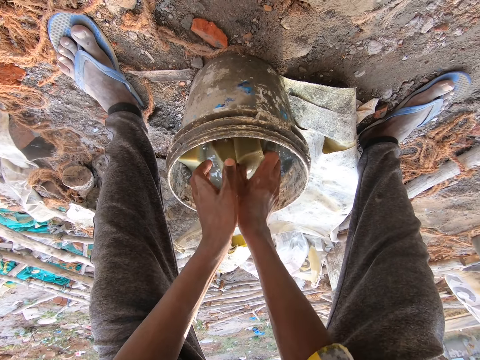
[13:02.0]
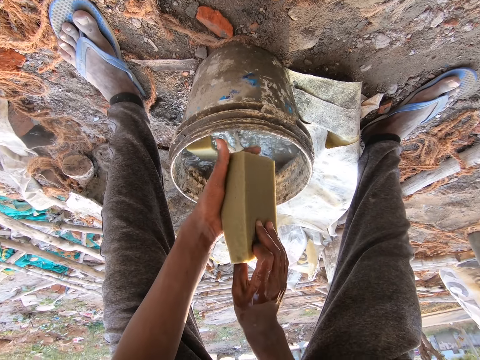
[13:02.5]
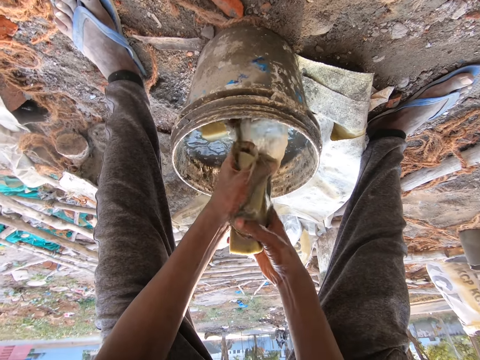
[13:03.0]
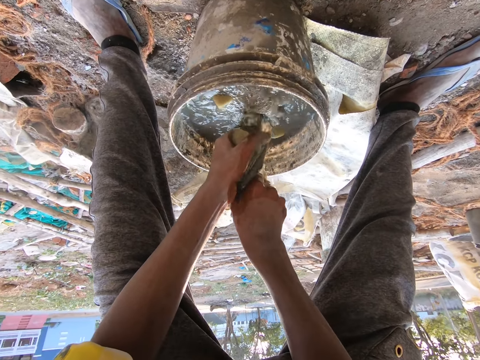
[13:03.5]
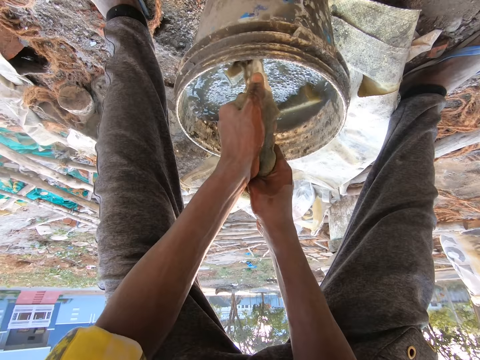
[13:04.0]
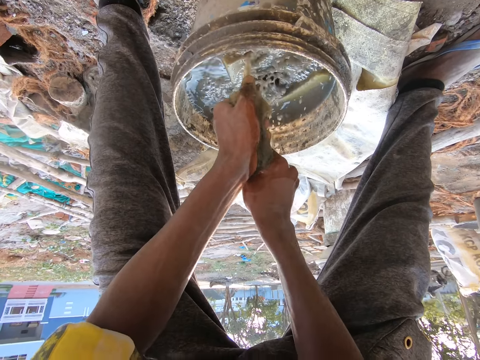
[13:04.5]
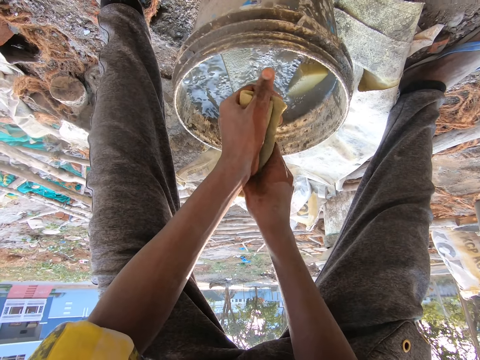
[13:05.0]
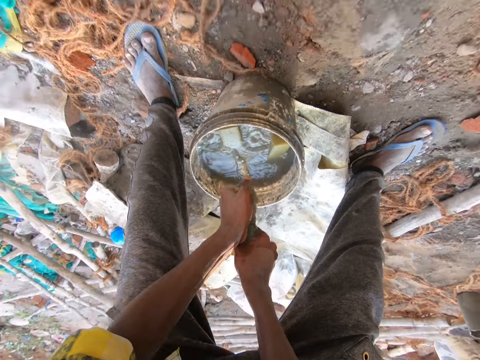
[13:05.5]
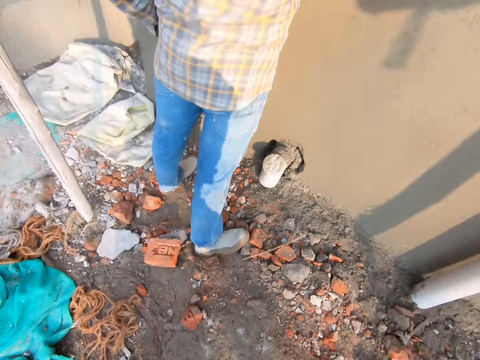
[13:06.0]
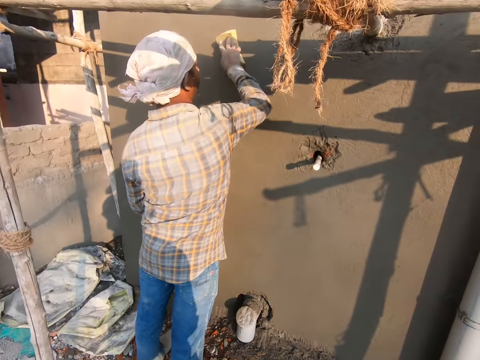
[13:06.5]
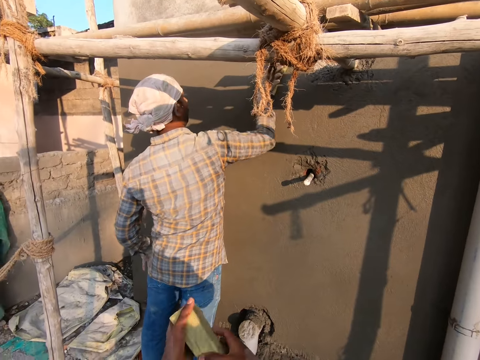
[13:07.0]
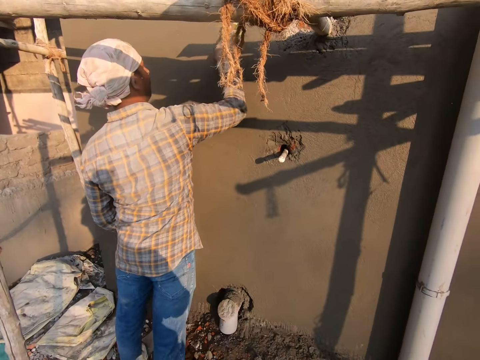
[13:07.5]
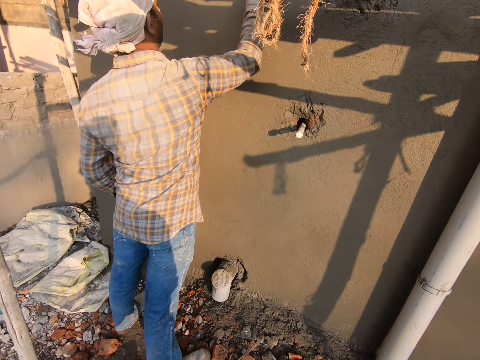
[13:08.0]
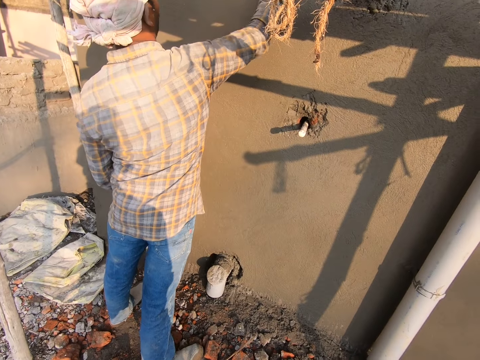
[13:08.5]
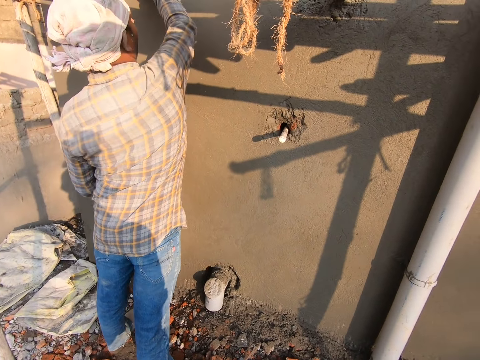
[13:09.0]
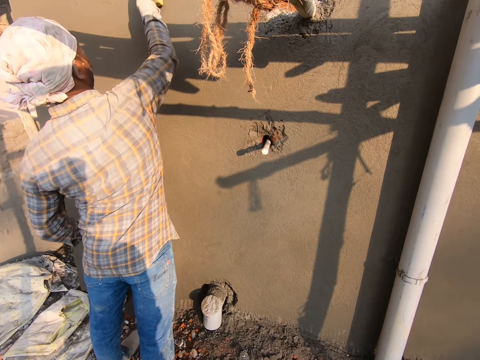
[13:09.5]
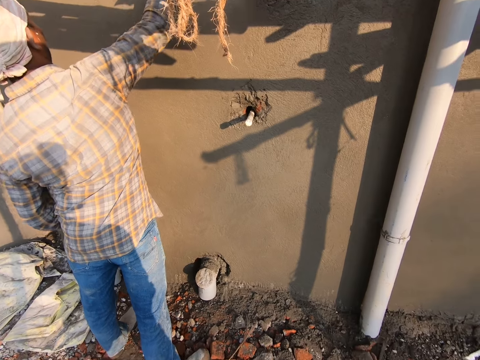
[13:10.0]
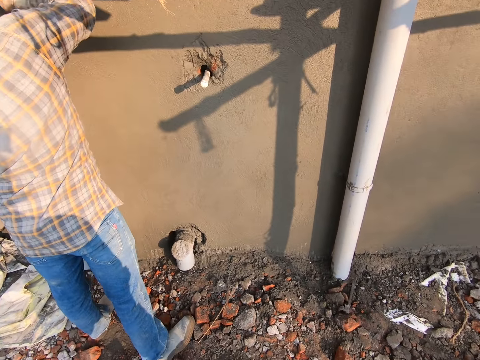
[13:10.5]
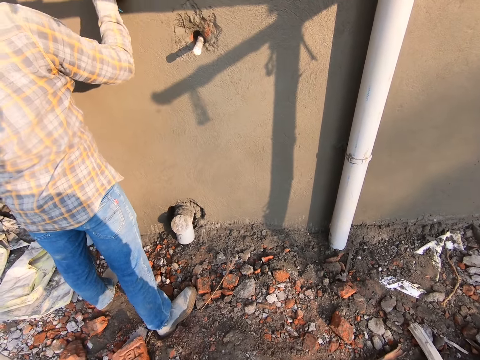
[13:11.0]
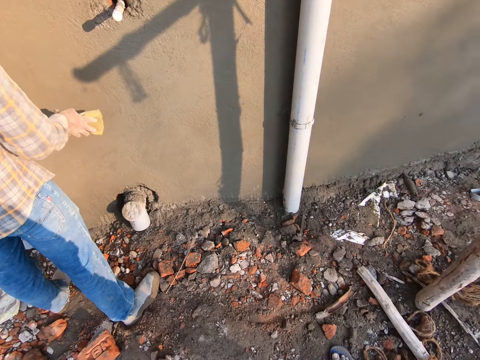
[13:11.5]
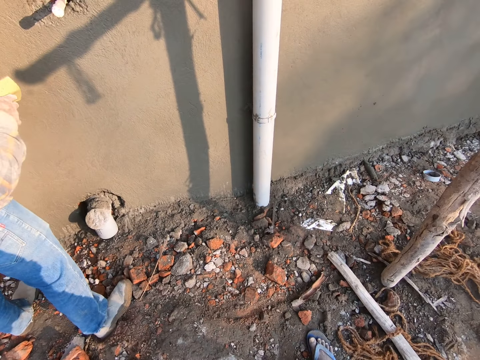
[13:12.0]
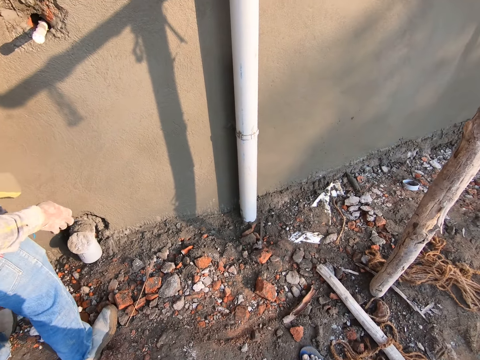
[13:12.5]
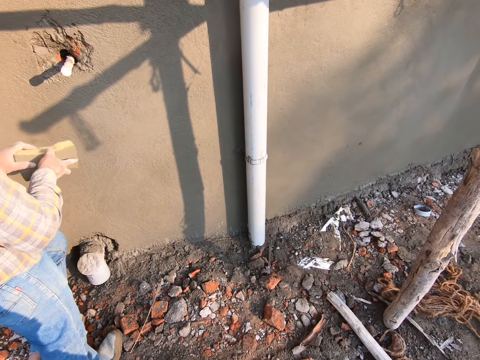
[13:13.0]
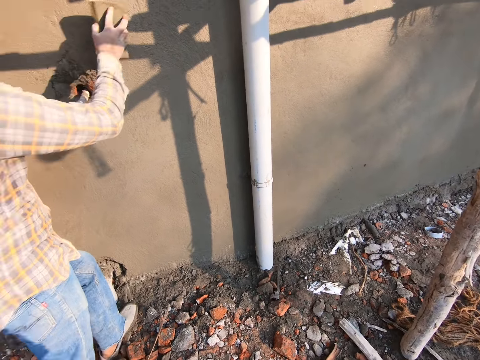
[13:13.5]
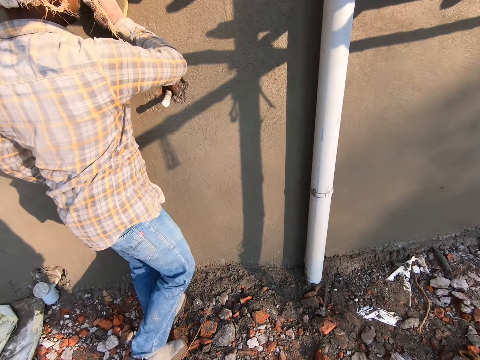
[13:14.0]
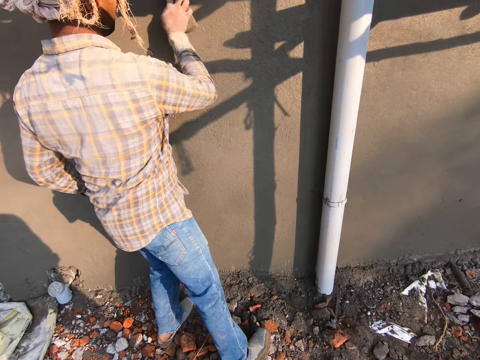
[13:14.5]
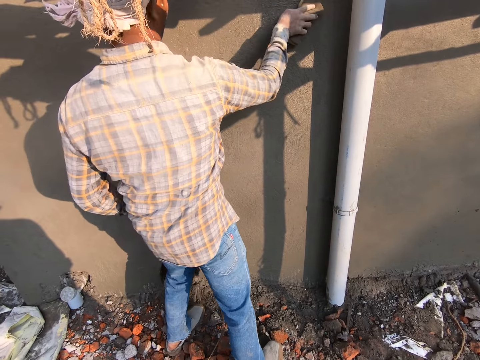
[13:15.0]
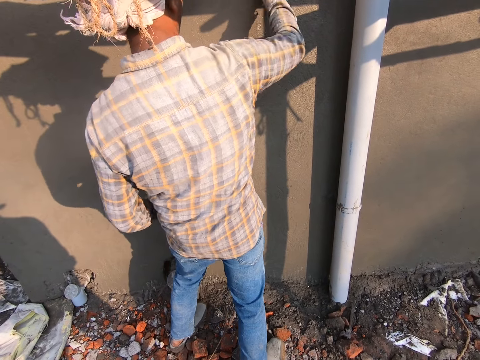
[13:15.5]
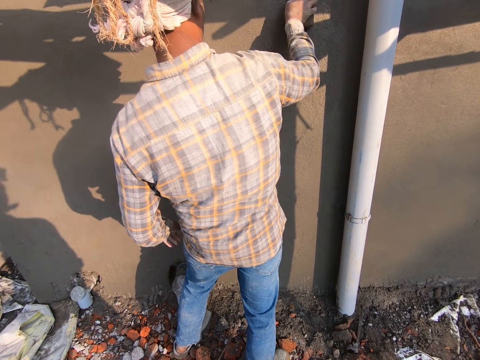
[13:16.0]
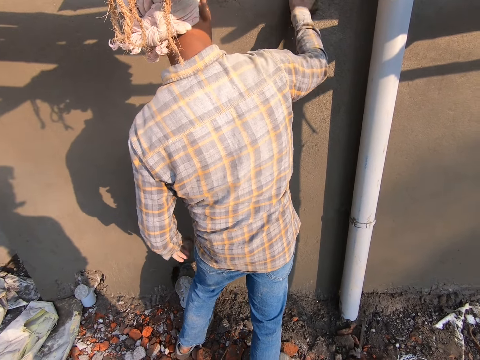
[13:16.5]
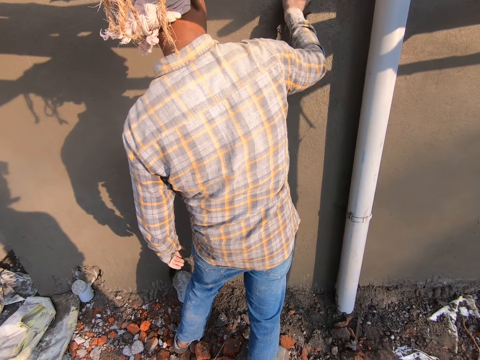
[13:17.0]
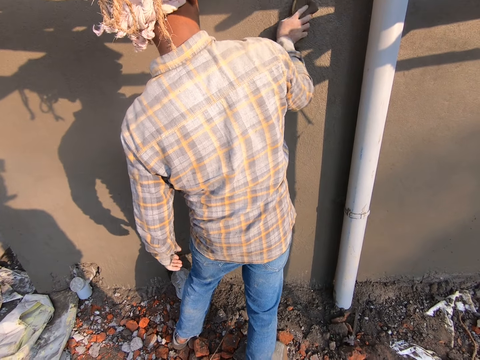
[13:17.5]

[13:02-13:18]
The camera wearer squeezes the foam or sponge with both hands. The man rubs the foam on the wall with his right hand. The camera wearer stares at the man. The man wipes the wall with the sponge. The man passes the foam from his right hand to his left hand, shakes his right hand, passes the foam from his left hand to his right hand, and rubs the foam on the wall with his right hand.

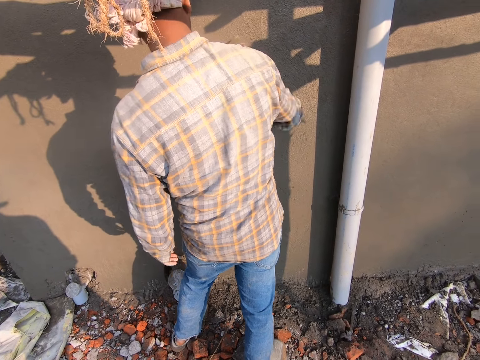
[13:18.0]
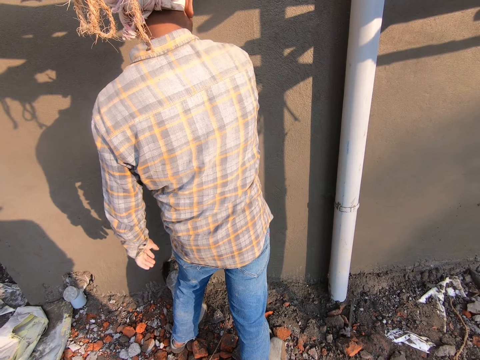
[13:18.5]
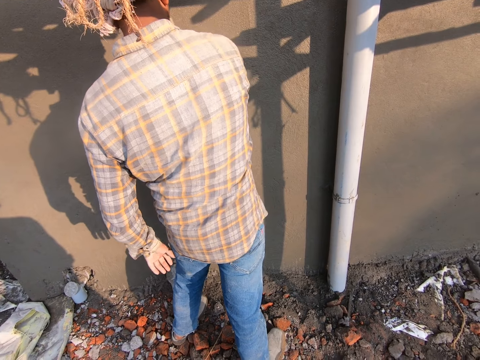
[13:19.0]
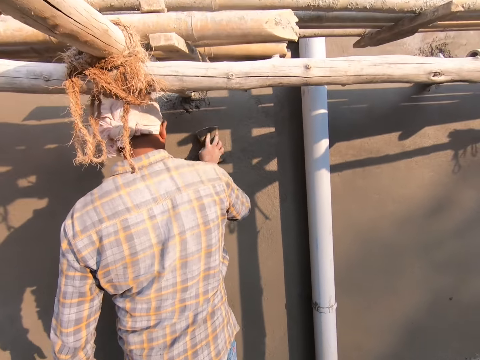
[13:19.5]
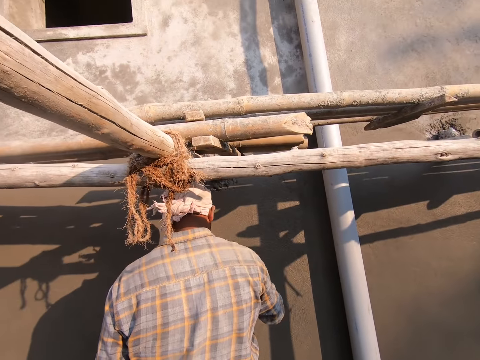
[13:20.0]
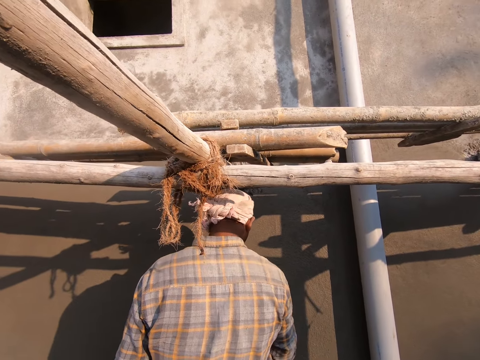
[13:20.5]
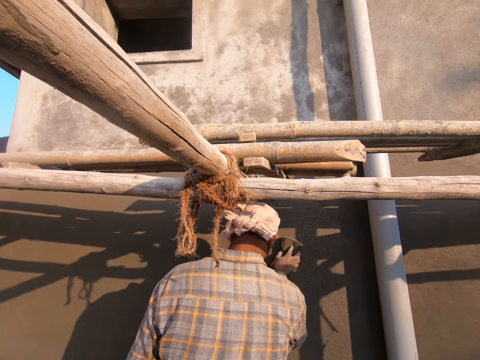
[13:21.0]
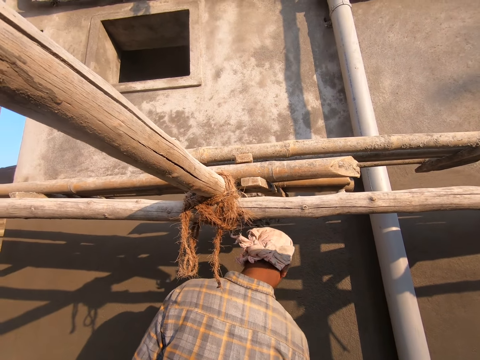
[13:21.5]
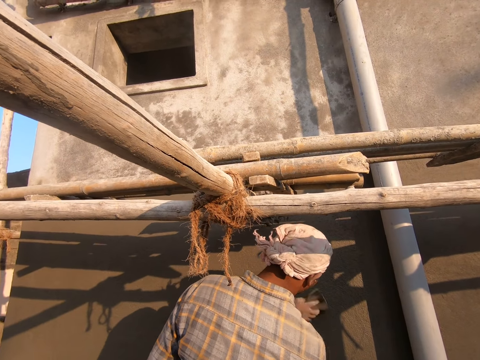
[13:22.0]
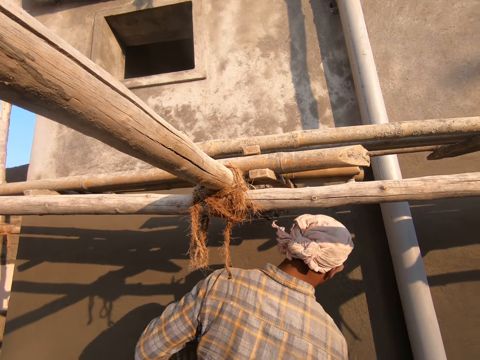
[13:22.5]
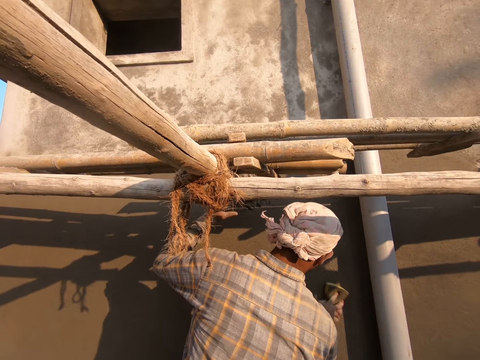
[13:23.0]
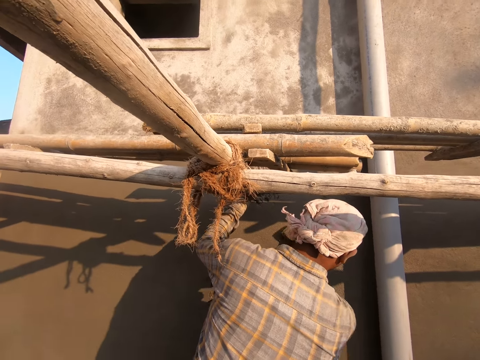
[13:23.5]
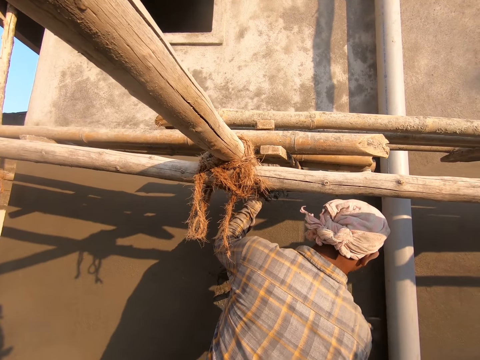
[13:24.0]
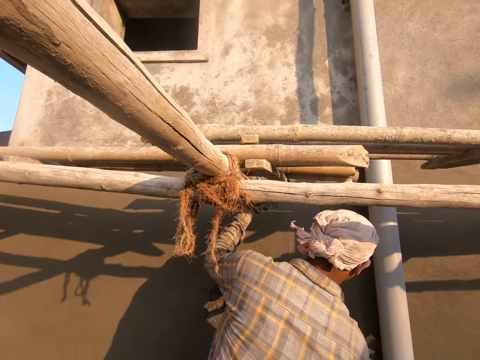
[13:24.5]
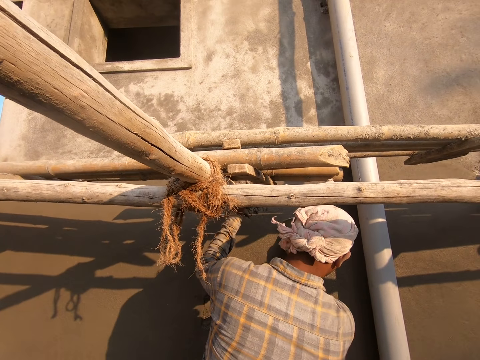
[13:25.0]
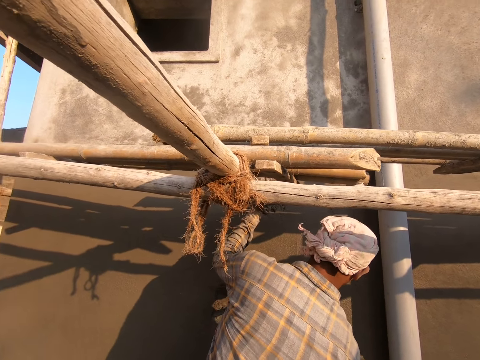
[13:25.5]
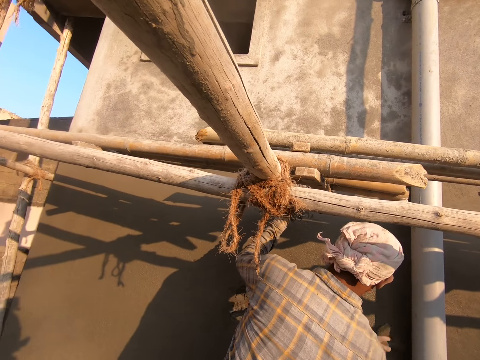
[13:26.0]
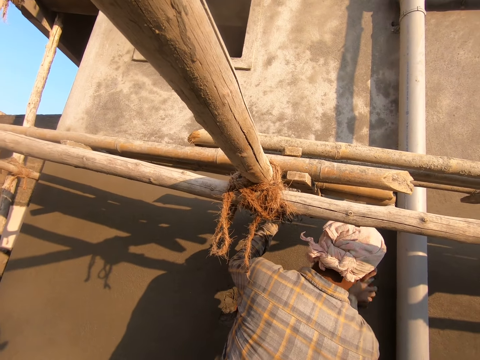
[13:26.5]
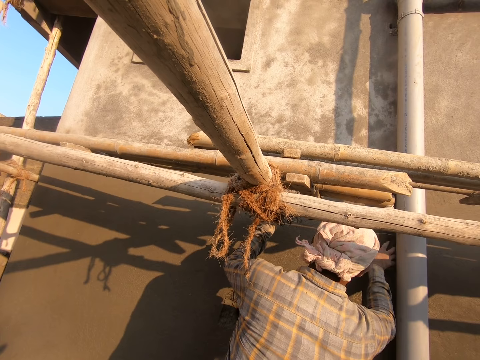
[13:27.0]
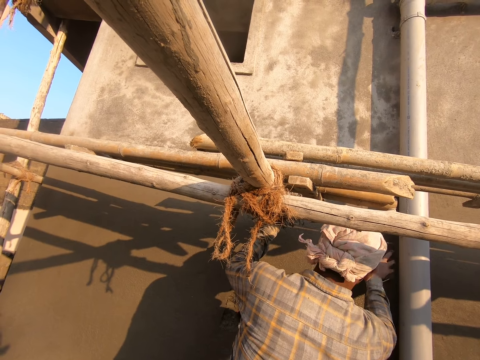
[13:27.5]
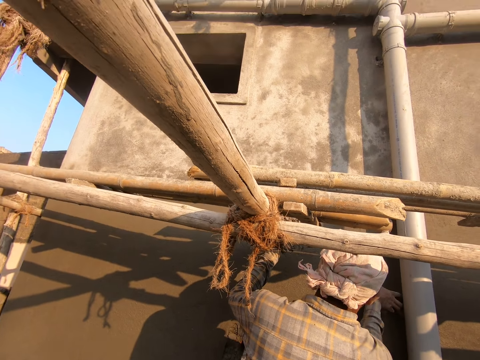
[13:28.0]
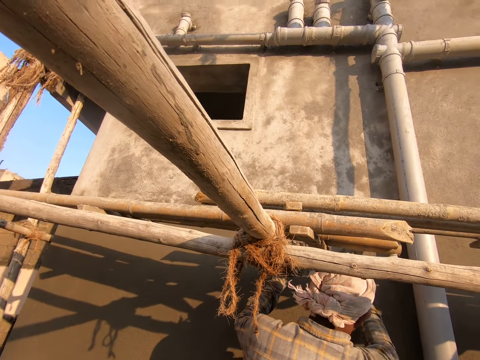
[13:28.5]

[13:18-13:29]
The man holds the bamboo stick with his left hand.
